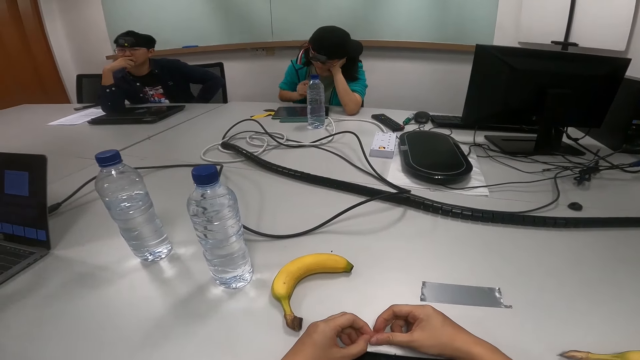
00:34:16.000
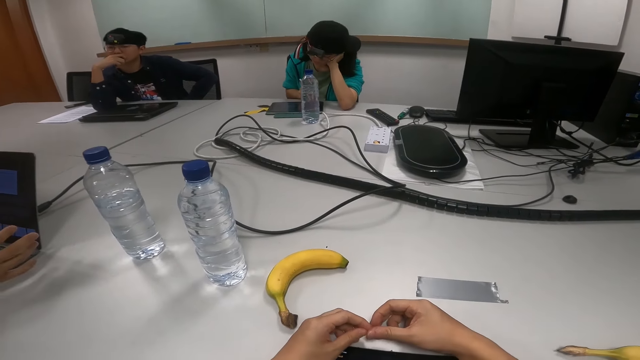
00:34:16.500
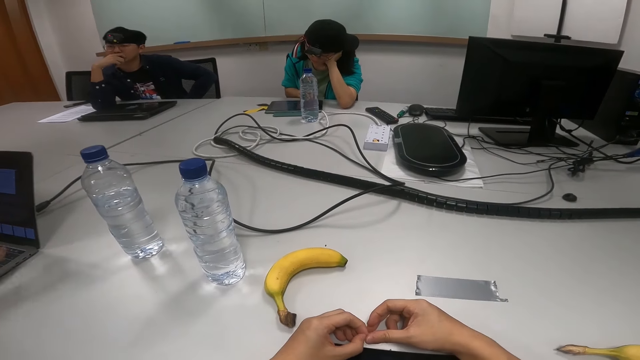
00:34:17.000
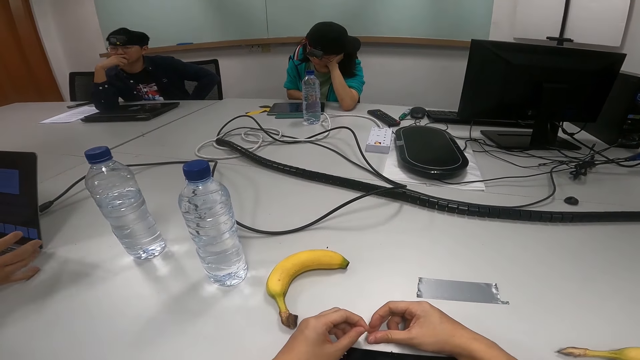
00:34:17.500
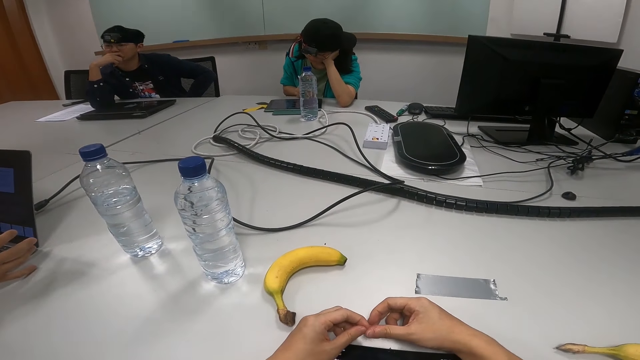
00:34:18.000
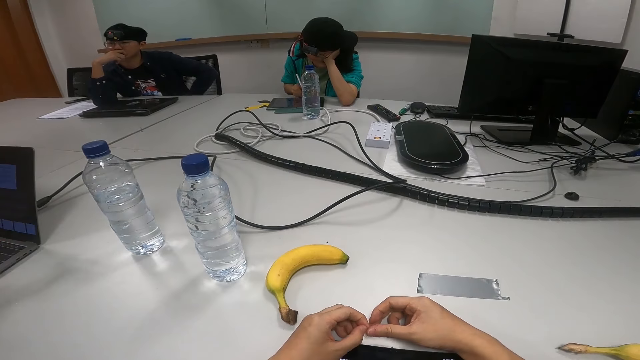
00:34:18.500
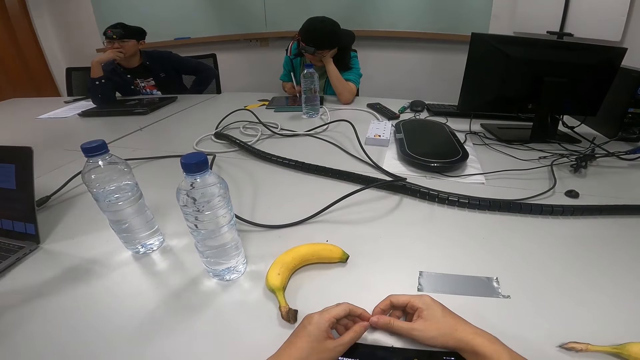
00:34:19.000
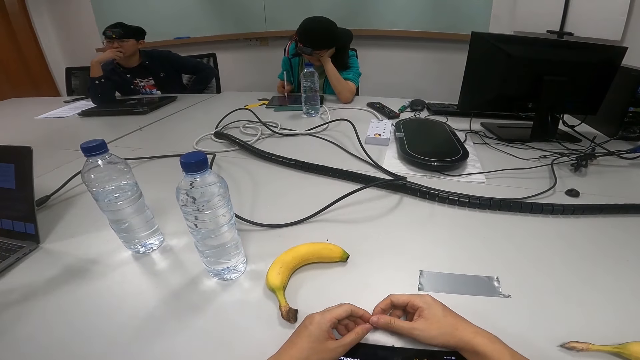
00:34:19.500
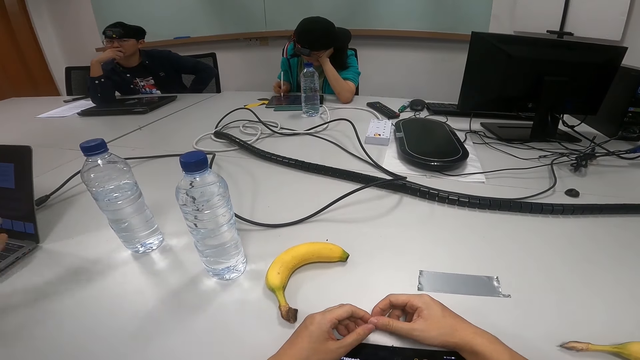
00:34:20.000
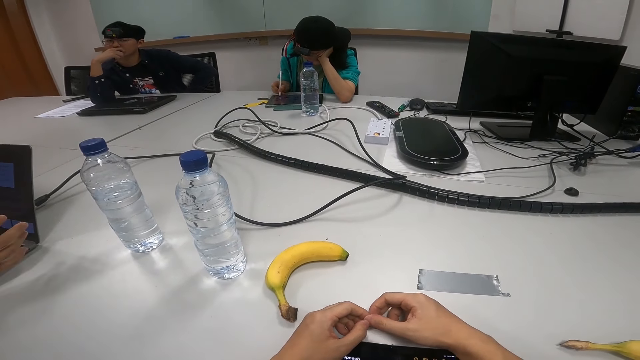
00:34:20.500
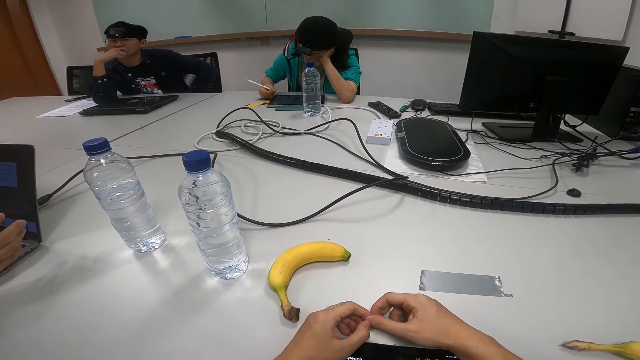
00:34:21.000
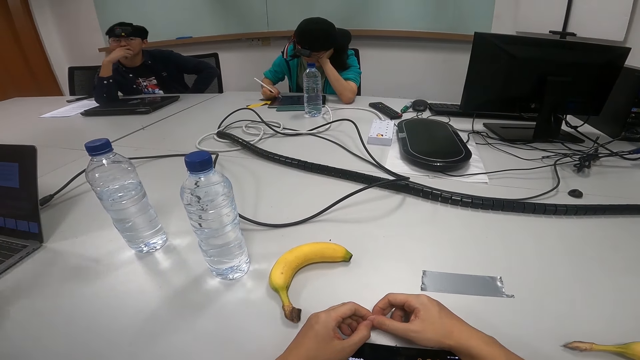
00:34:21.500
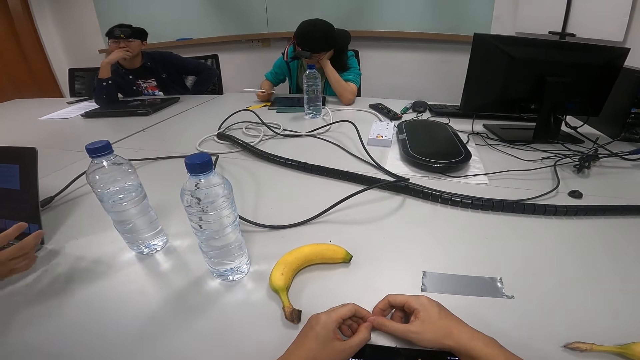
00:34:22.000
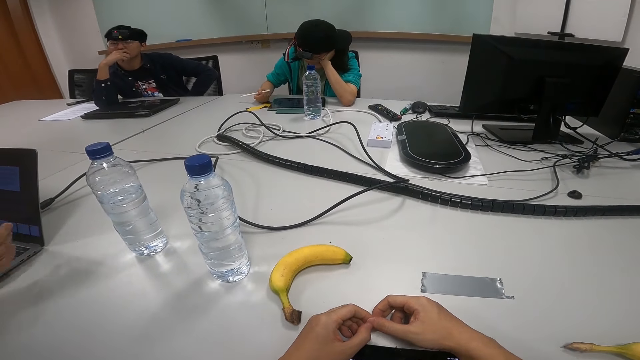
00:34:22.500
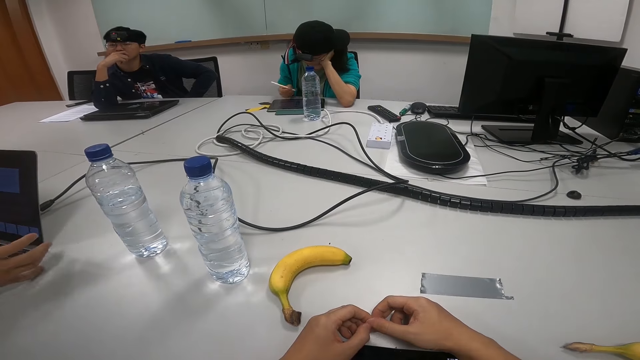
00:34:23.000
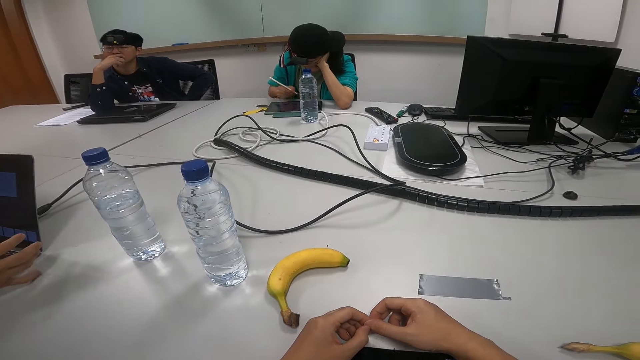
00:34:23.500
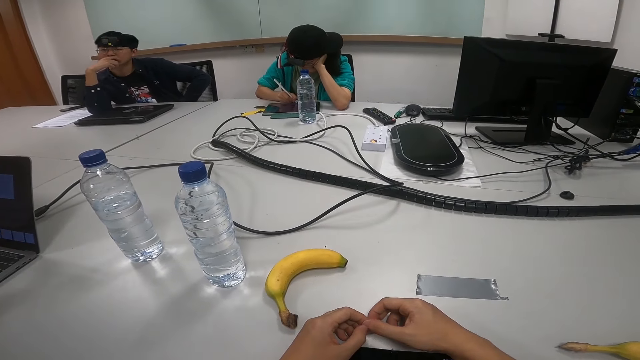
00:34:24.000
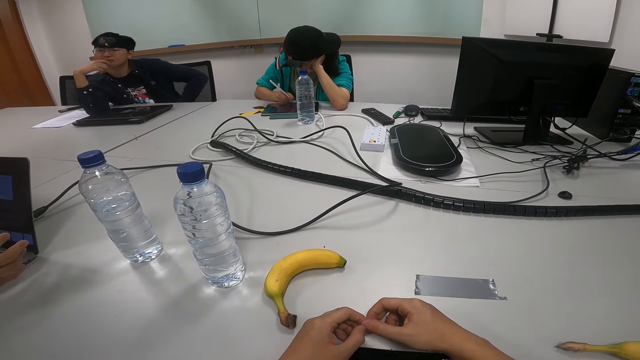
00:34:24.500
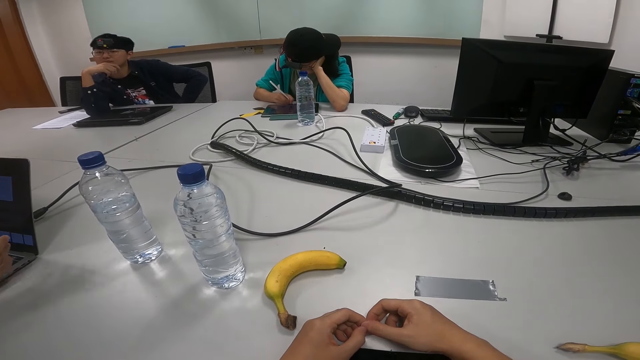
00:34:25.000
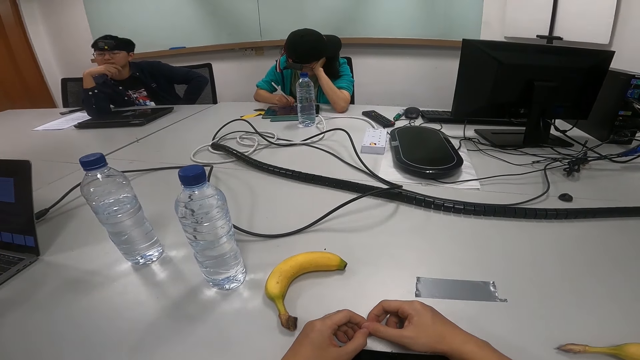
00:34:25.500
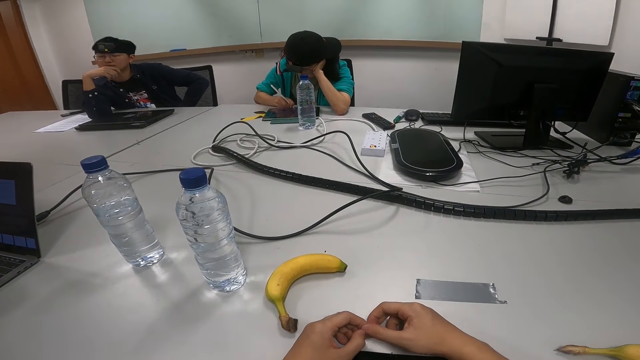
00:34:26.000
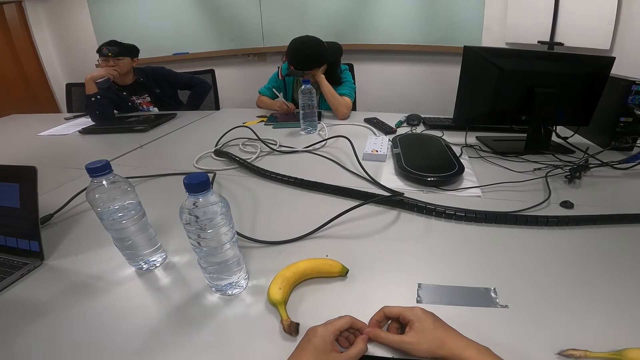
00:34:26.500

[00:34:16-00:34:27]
A person clicks on the laptop. The camera wearer touches fingers.
